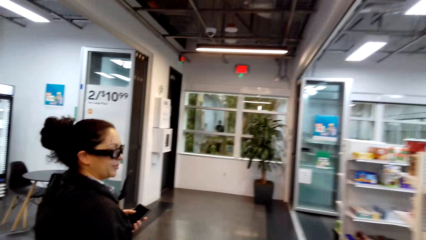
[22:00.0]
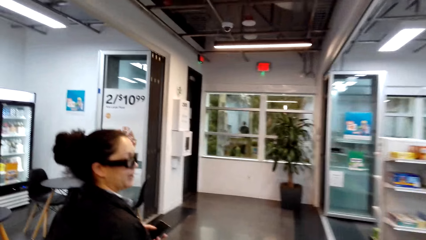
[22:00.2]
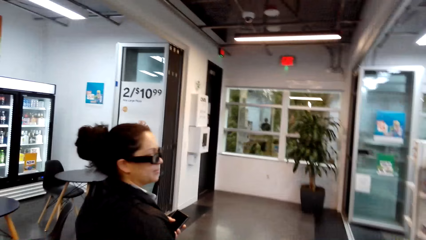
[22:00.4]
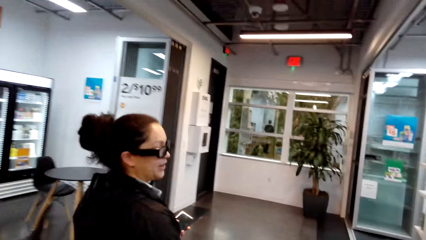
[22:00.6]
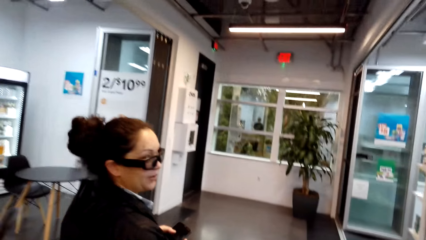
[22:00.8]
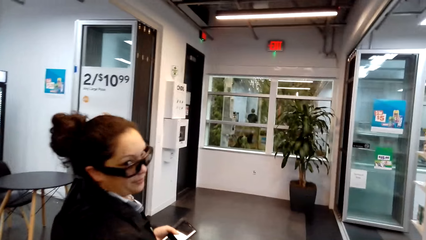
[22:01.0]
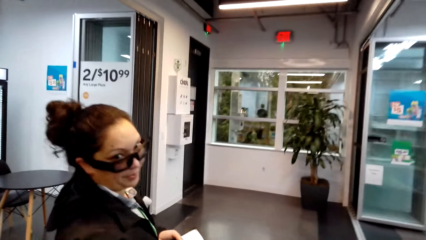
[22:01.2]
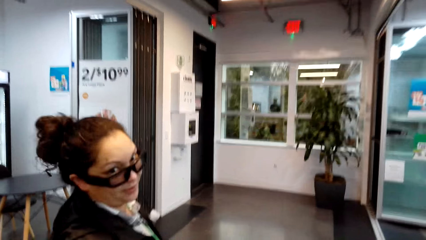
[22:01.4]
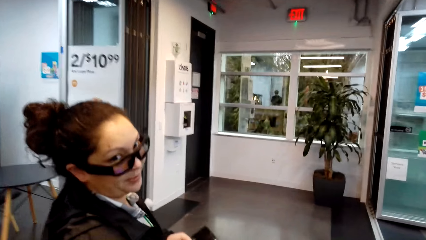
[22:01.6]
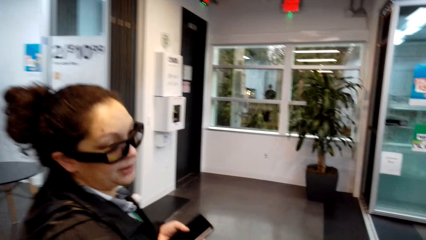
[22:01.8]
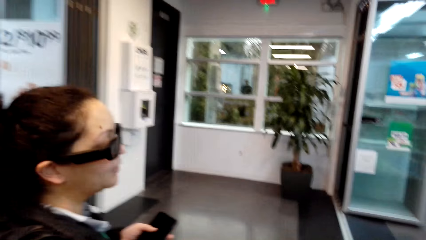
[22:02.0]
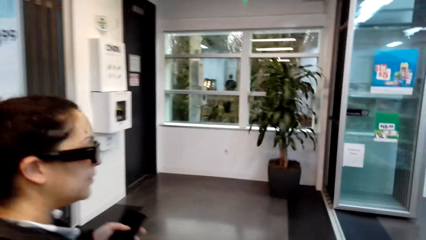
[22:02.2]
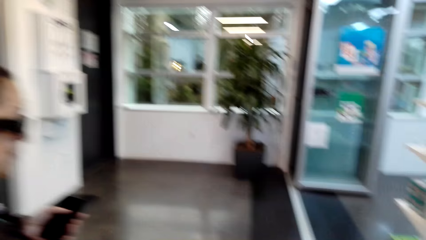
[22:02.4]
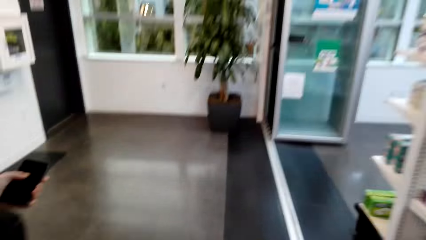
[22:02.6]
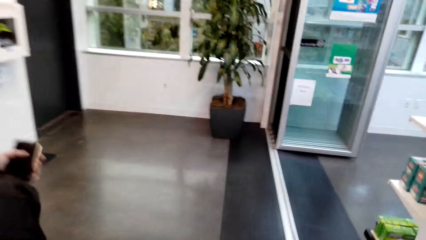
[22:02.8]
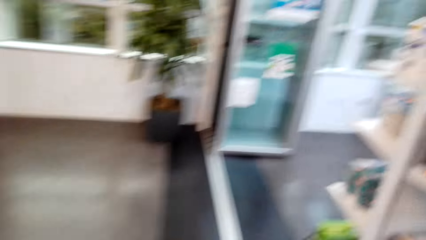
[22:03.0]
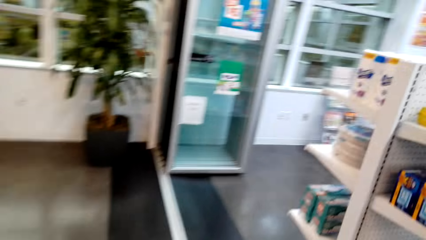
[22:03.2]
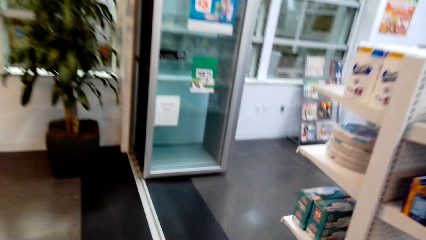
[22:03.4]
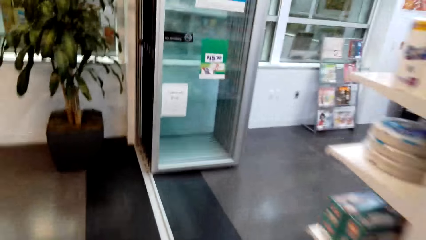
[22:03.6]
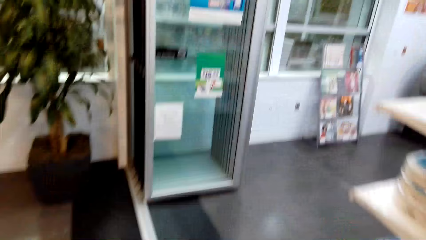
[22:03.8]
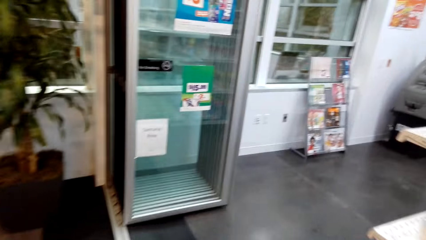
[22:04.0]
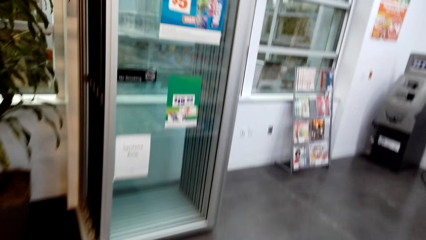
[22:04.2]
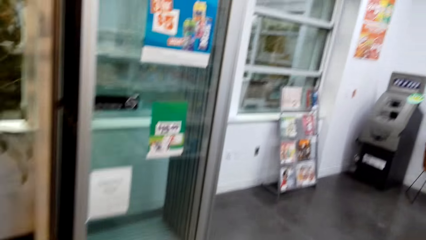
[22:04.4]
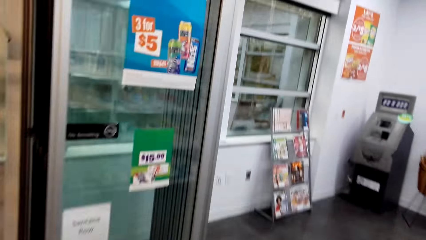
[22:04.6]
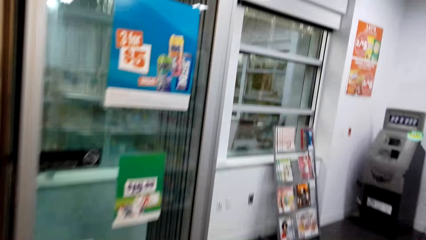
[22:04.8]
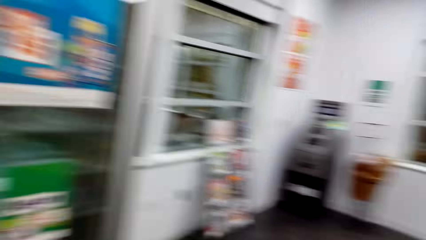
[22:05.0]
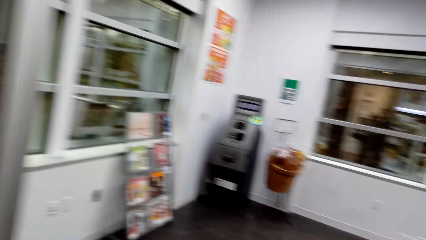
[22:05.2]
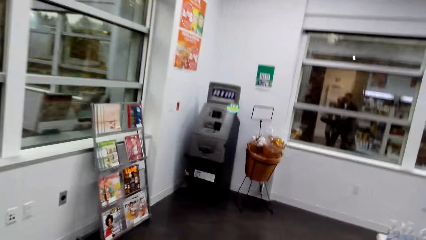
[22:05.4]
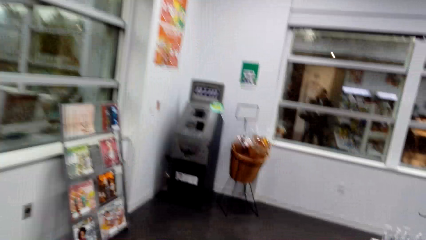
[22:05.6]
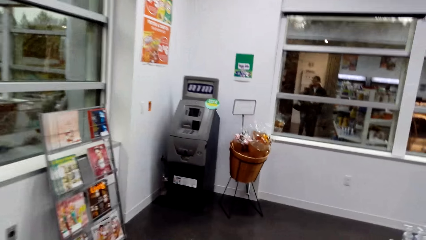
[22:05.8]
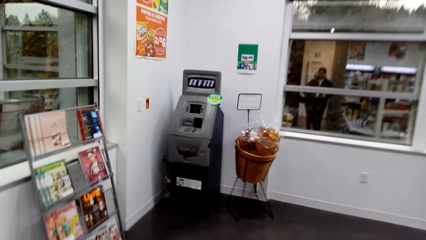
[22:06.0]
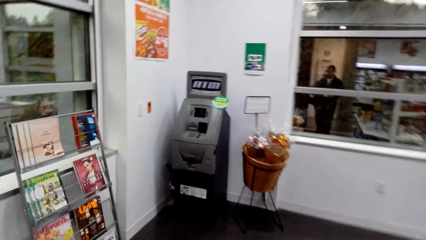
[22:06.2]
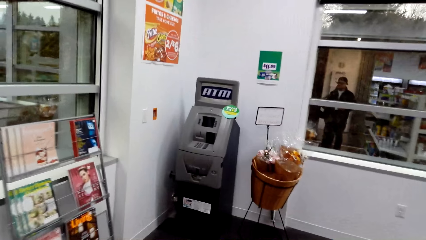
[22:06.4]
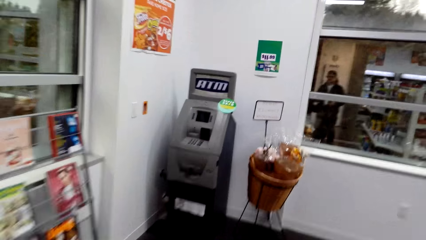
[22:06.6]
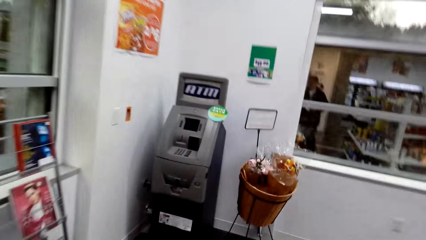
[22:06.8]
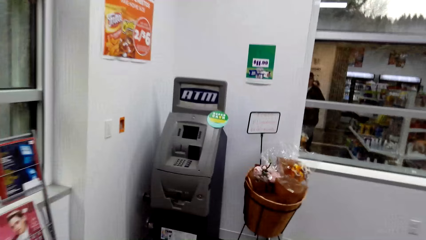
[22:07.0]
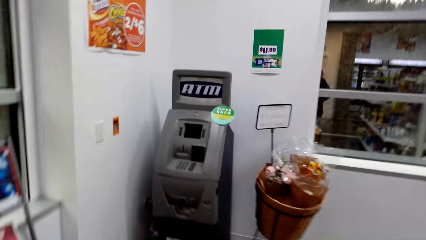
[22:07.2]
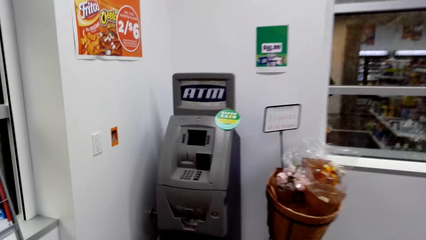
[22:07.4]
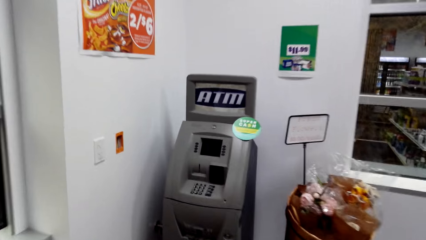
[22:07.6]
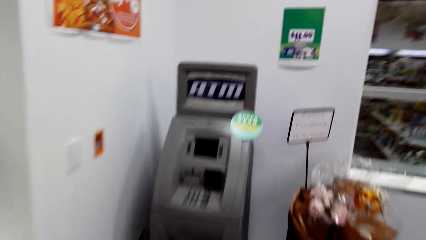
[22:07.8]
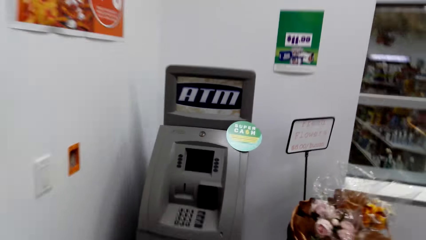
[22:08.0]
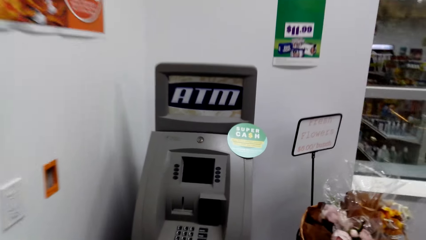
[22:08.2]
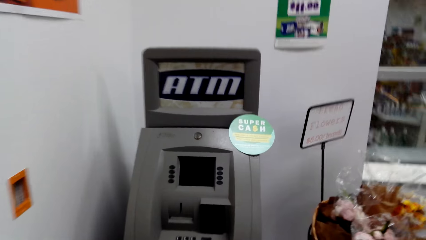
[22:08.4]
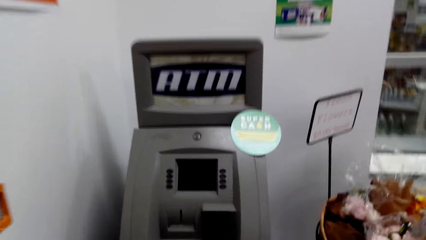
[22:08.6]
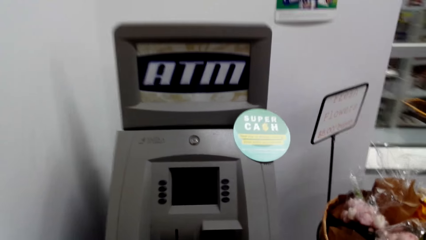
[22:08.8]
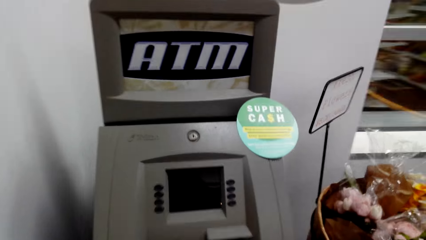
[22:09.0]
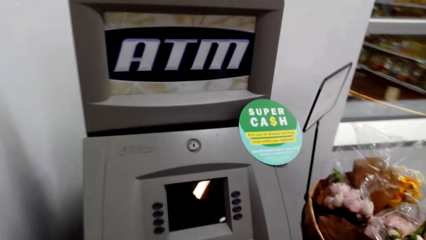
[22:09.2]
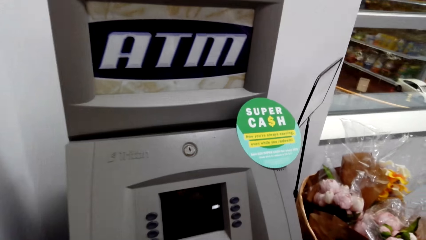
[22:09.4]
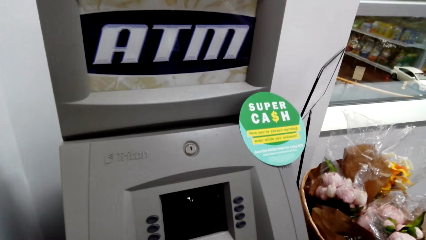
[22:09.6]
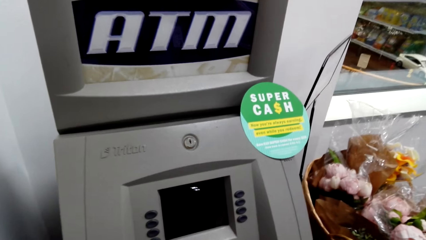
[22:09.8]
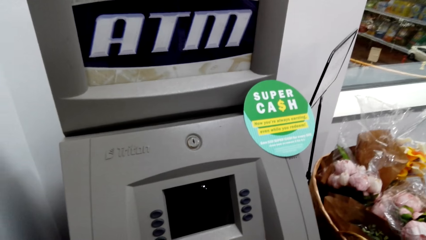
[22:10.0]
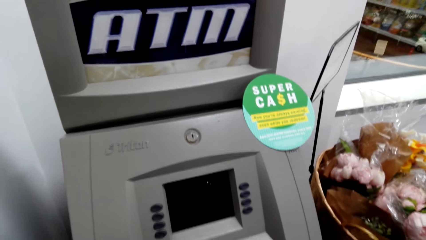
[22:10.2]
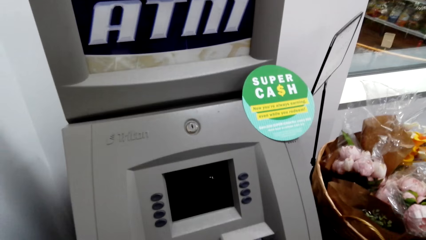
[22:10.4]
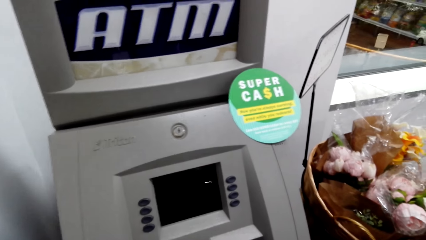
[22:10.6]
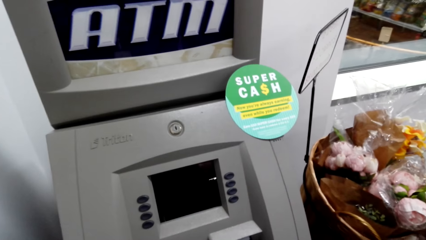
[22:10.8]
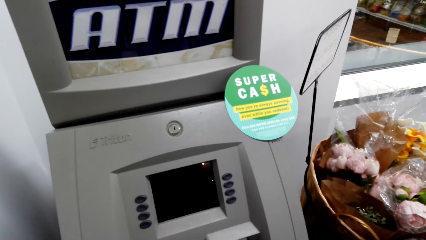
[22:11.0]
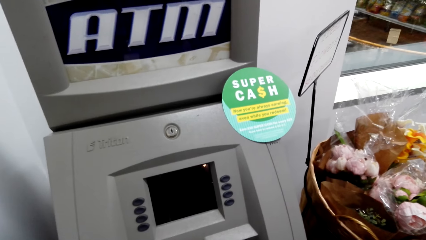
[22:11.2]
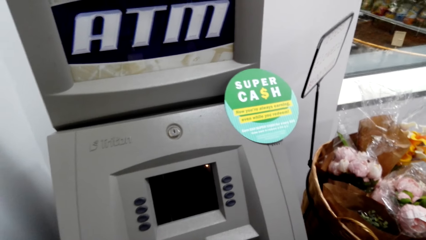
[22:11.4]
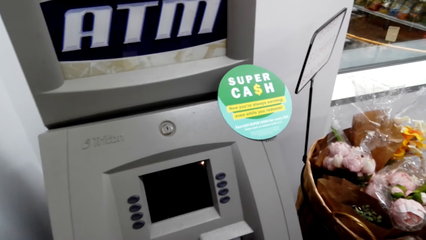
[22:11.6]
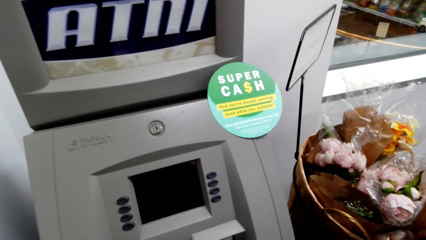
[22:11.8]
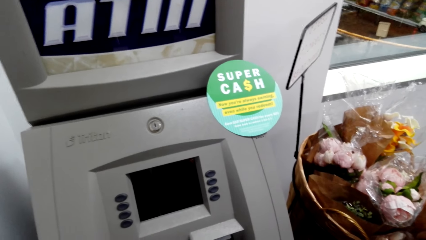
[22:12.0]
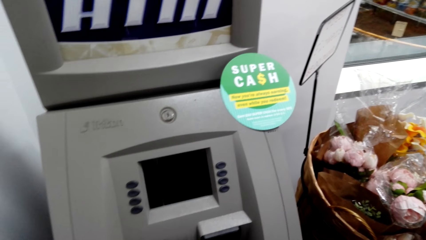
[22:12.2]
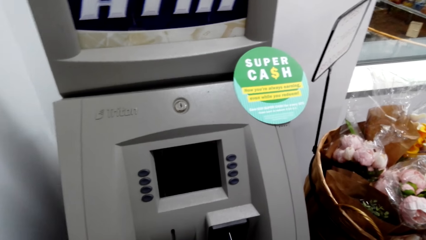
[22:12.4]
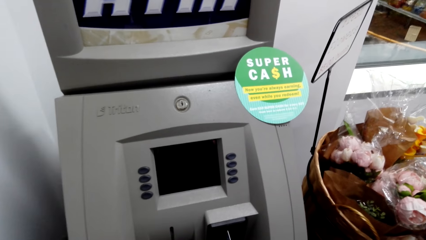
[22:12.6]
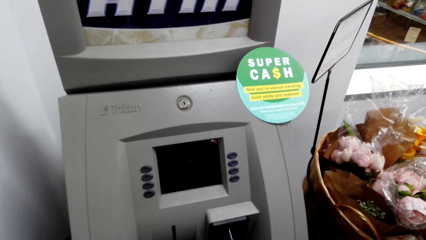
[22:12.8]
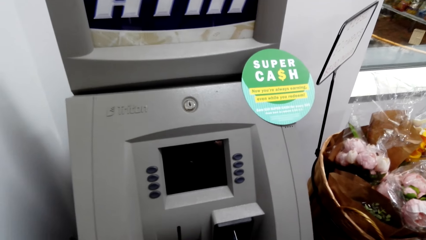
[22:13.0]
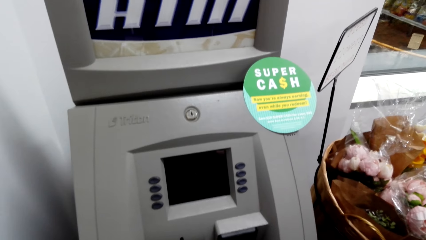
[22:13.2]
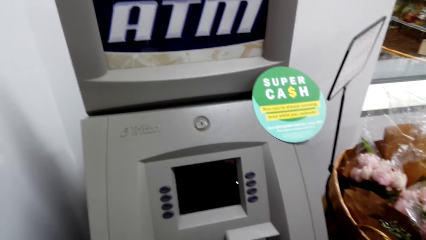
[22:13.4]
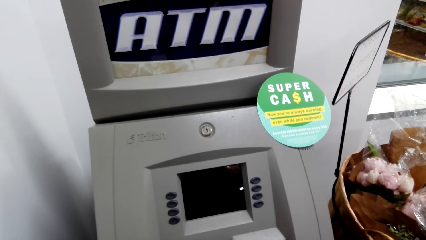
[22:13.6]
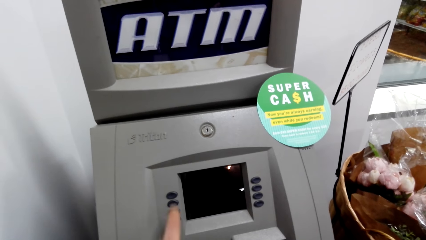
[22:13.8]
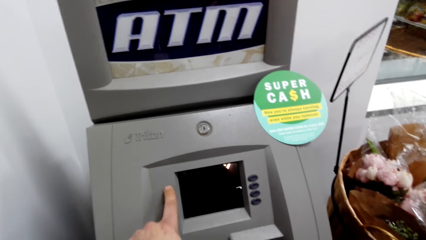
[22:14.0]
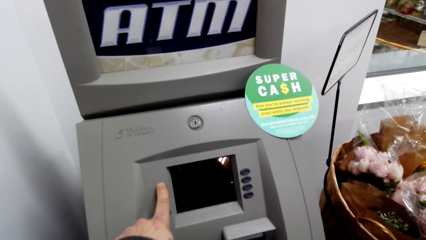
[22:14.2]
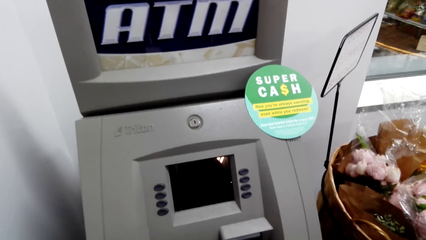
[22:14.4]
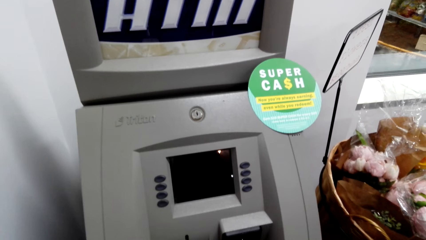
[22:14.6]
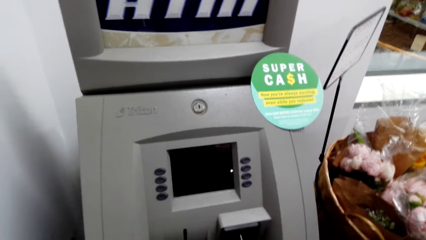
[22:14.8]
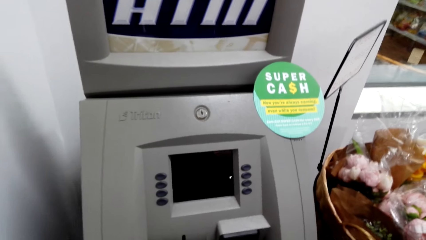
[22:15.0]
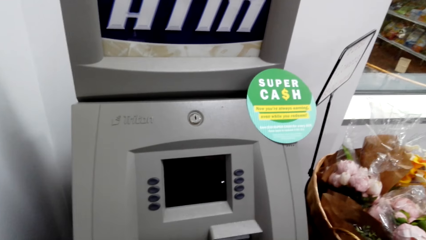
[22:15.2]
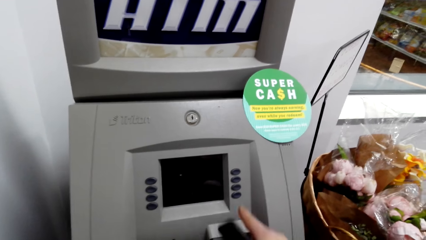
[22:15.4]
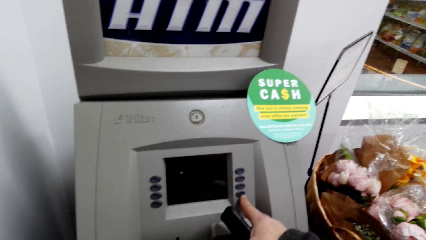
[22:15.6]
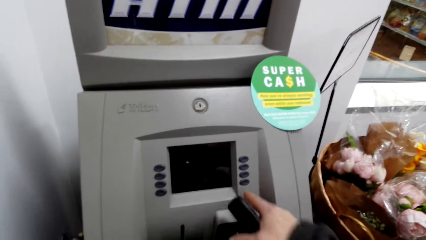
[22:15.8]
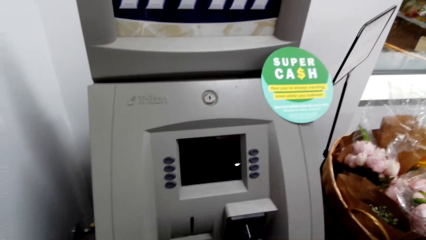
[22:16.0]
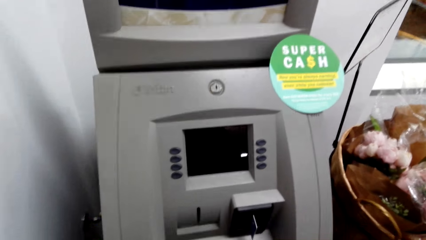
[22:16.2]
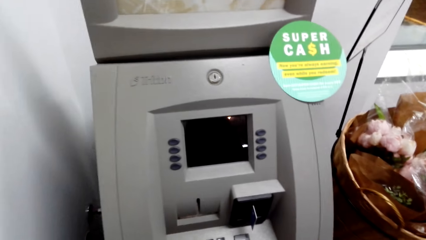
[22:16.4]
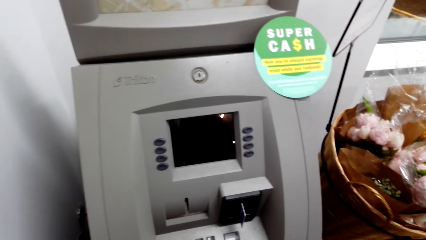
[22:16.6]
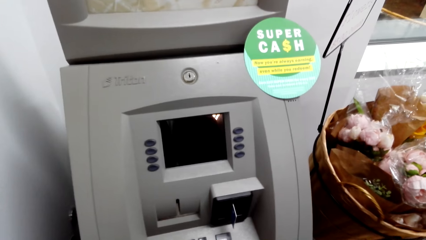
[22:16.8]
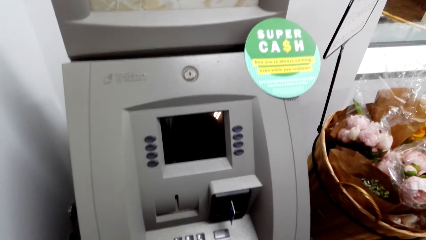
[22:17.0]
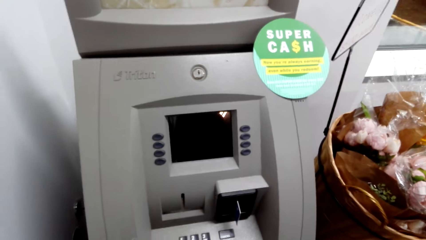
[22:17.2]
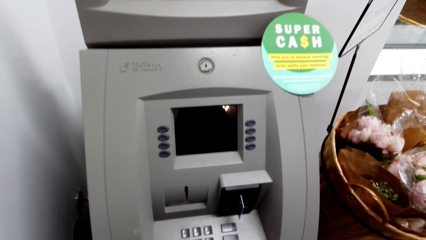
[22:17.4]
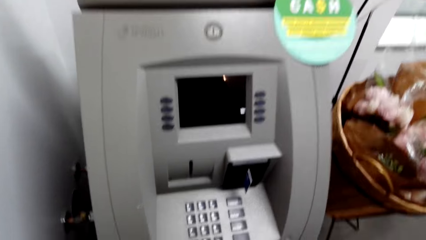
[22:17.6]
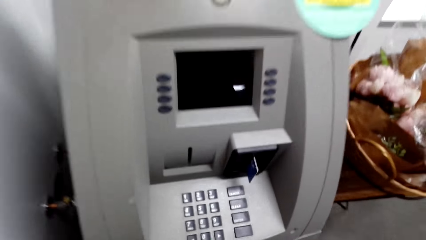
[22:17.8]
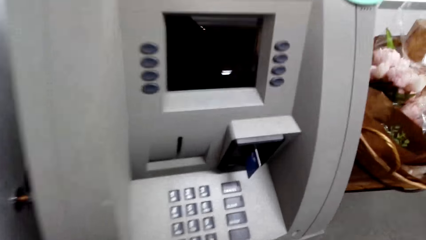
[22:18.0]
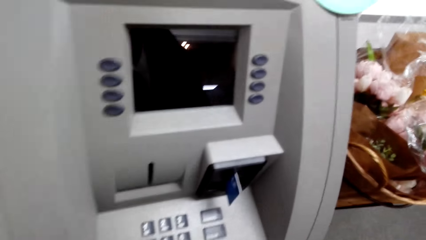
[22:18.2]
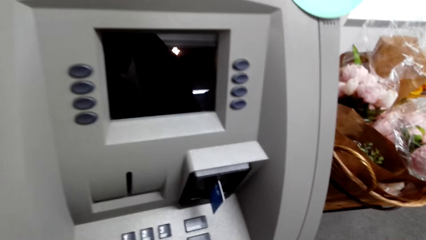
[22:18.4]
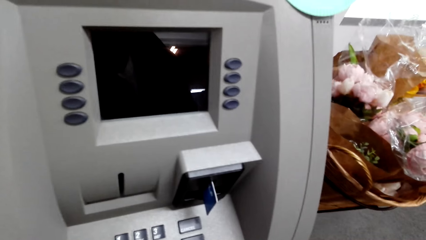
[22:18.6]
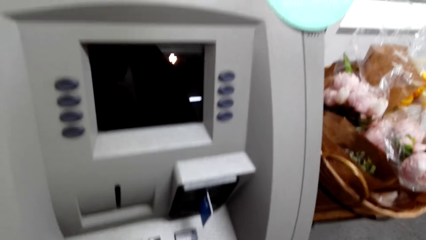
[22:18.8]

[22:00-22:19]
The camera wearer stares at a woman. They walk around the convenience store. They talk to the woman. They stare at the ATM. They use the ATM and press the ATM machine.
